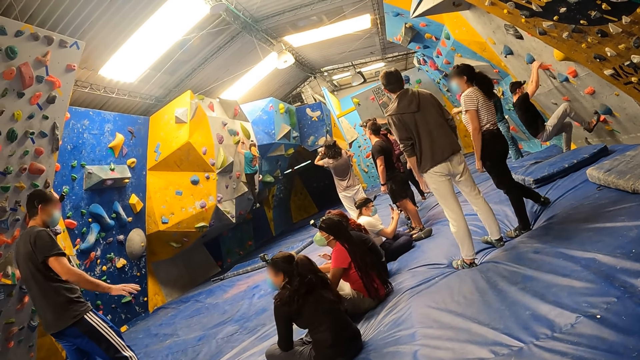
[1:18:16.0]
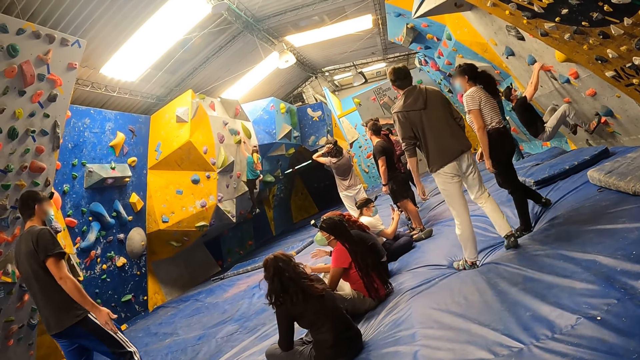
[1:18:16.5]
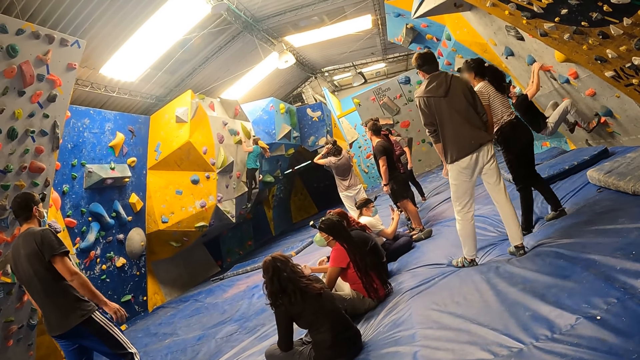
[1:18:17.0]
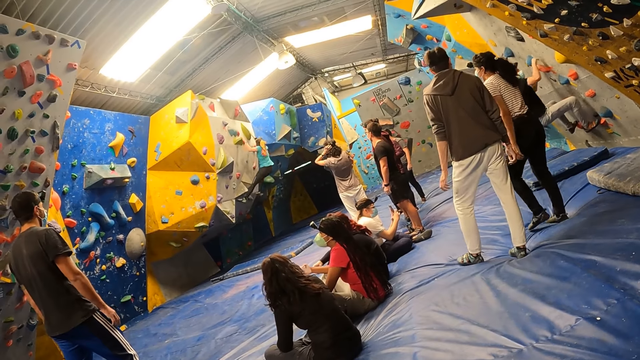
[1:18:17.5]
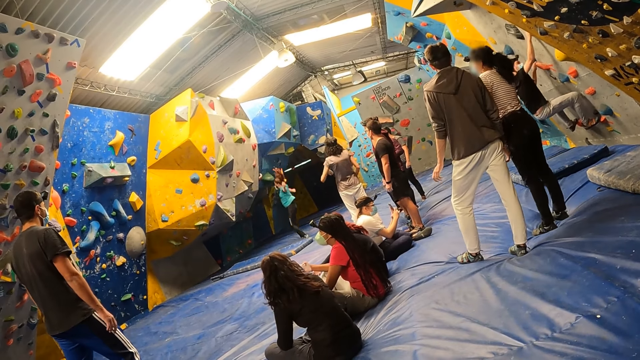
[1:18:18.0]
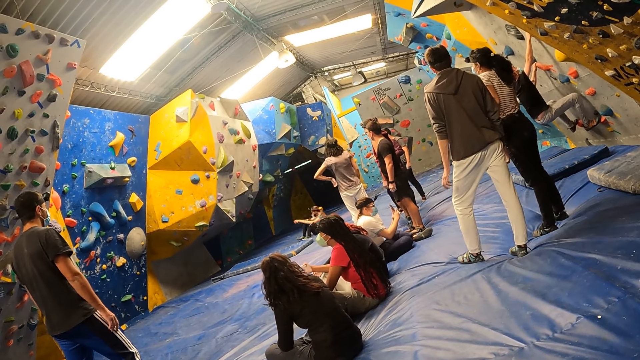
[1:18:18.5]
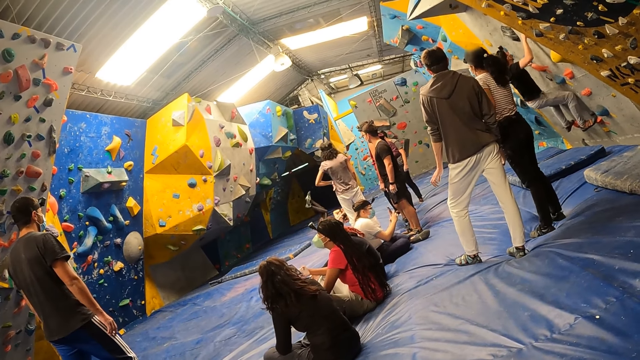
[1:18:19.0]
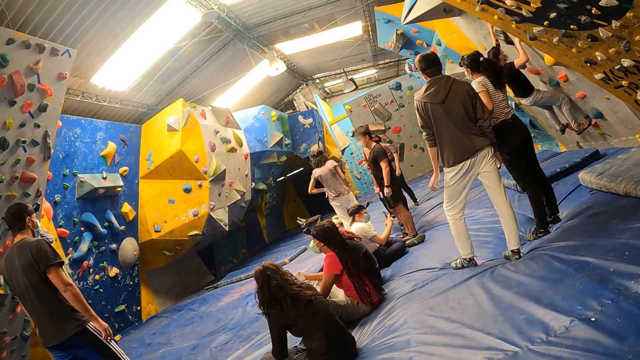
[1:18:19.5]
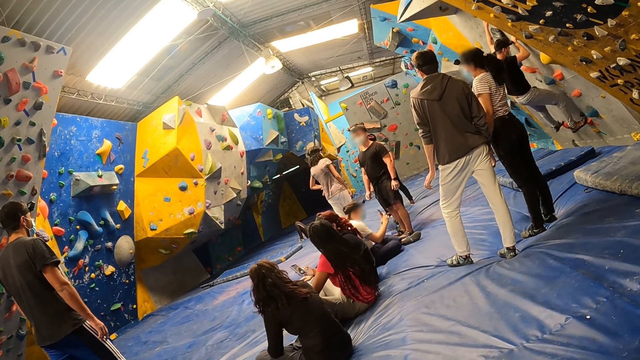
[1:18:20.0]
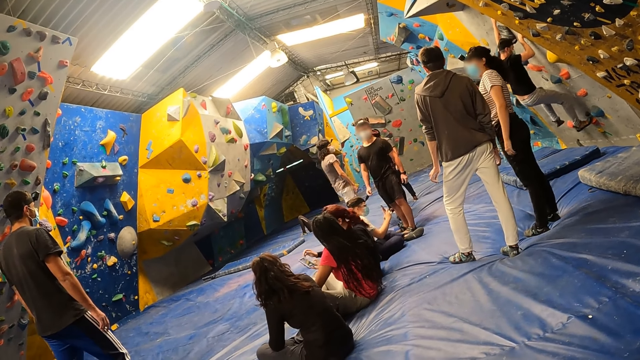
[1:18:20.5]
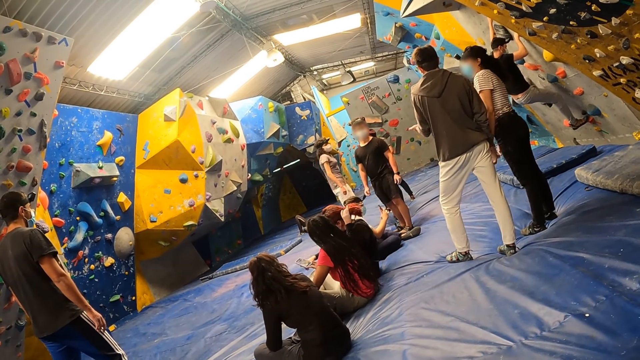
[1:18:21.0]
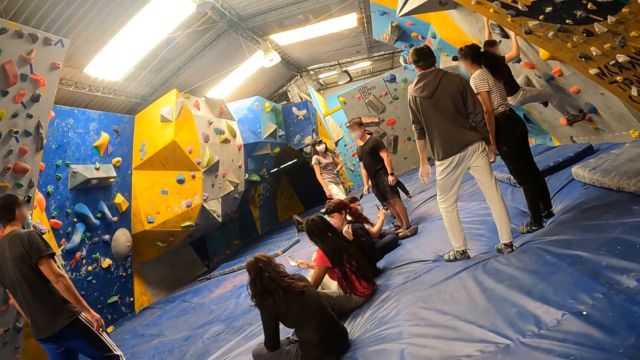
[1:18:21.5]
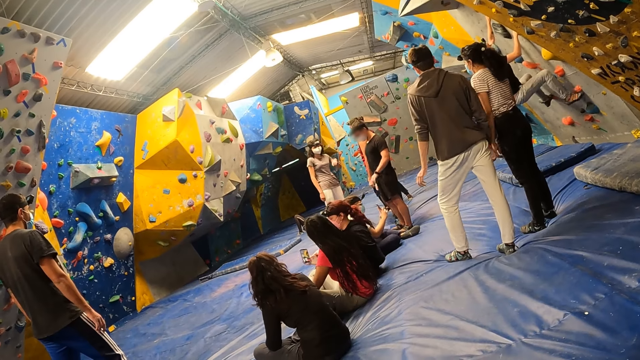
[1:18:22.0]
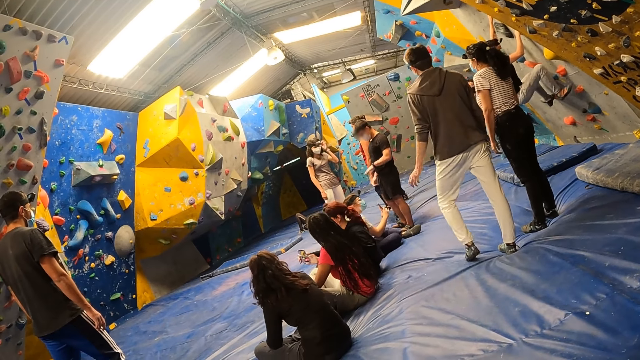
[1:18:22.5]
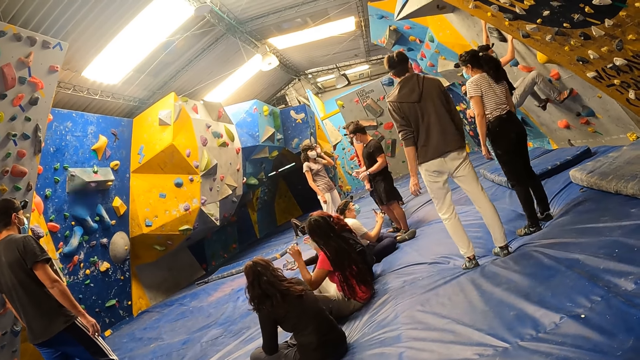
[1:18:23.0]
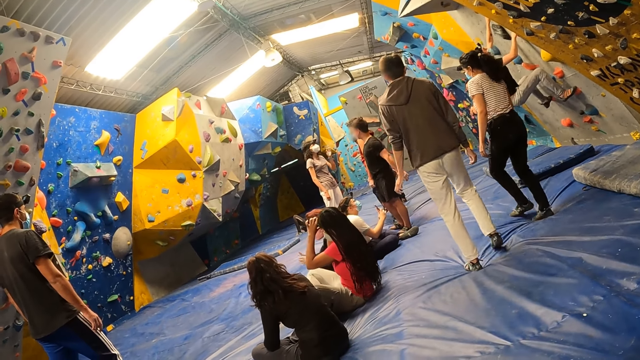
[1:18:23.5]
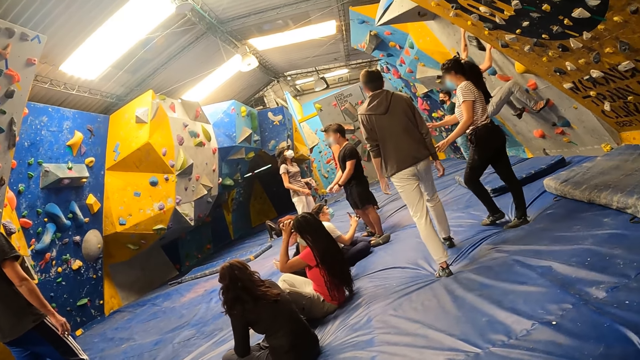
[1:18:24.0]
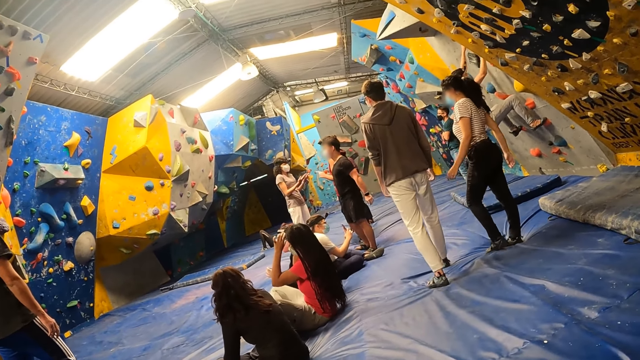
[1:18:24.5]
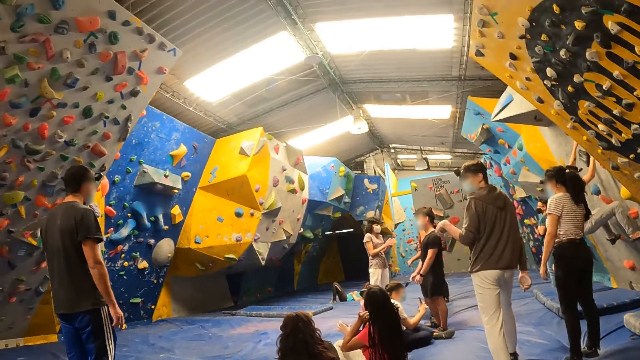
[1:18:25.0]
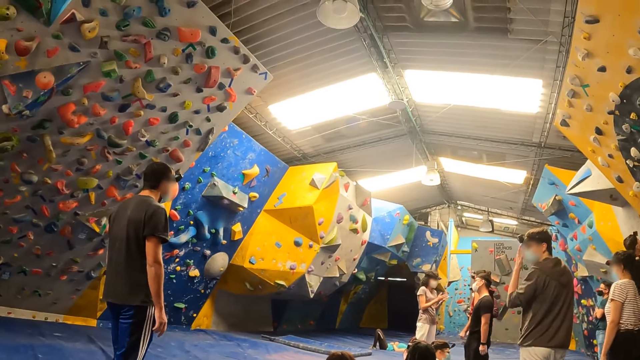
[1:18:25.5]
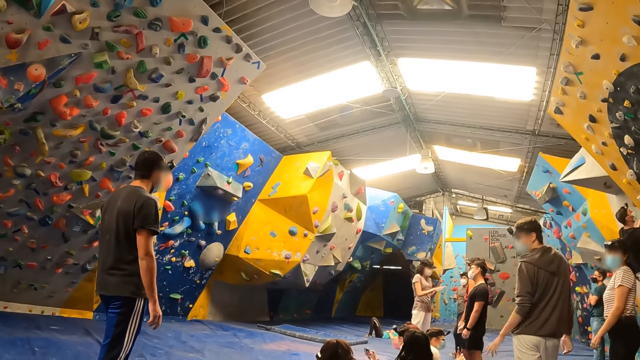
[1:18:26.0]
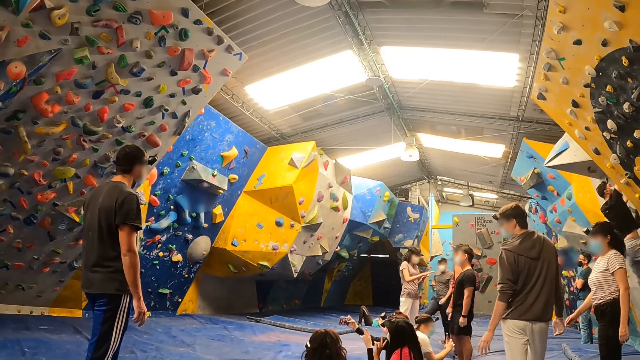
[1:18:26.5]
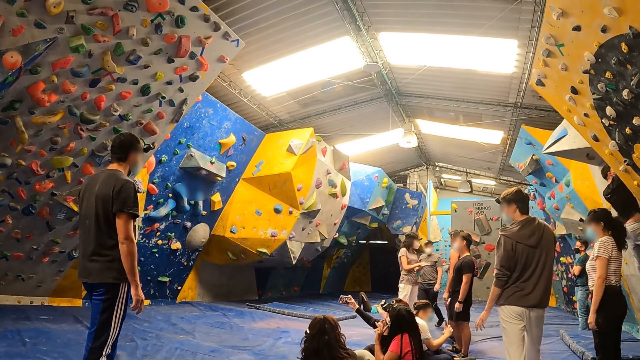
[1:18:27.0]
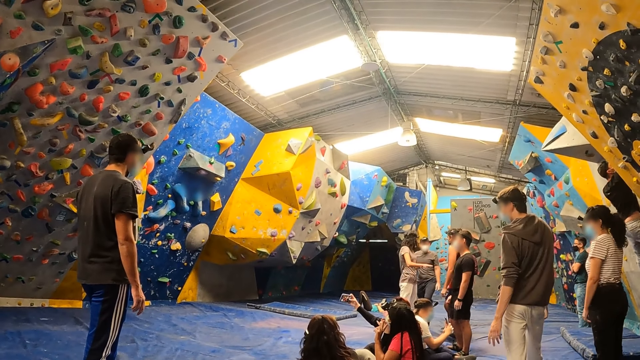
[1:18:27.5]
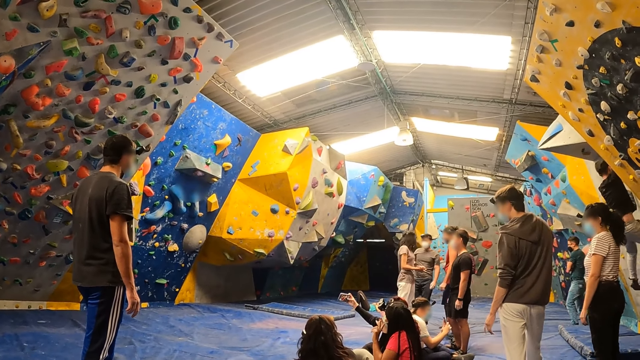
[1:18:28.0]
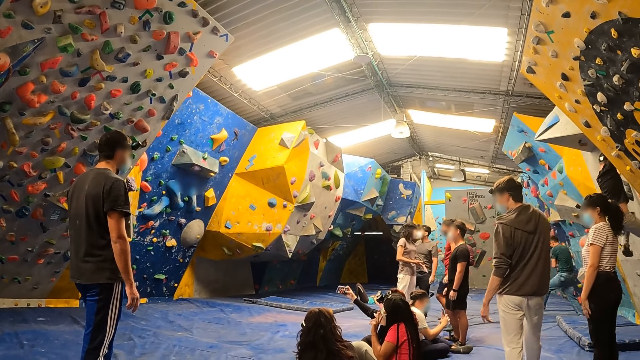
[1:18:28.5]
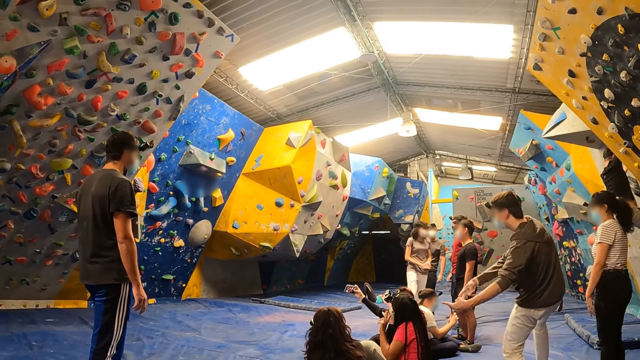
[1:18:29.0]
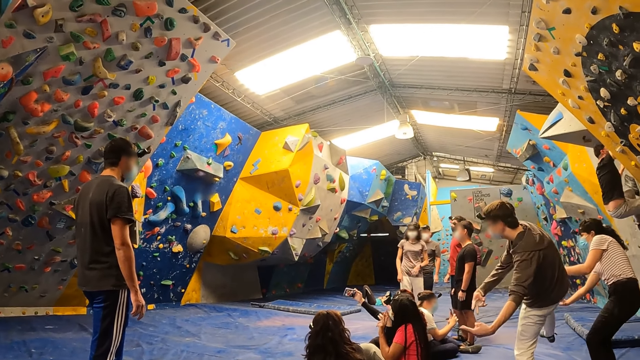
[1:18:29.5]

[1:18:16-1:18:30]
The camera wearer looks around. They look on how the activity is going on.

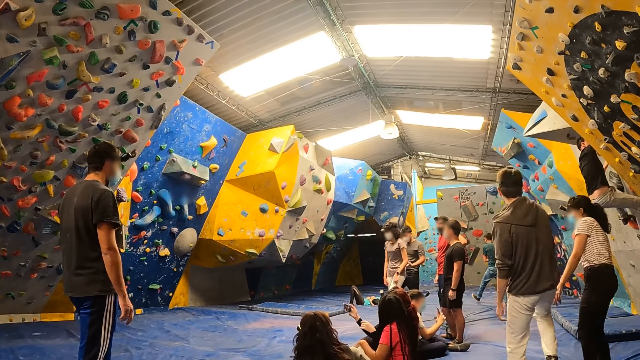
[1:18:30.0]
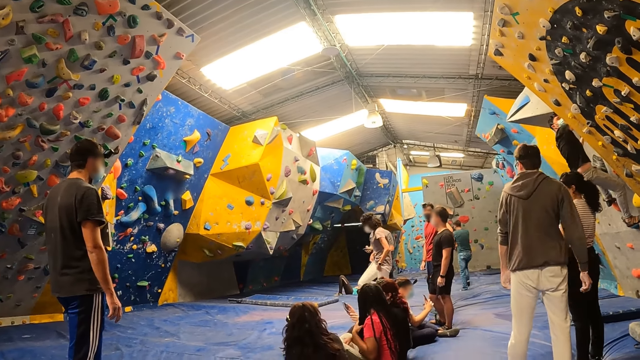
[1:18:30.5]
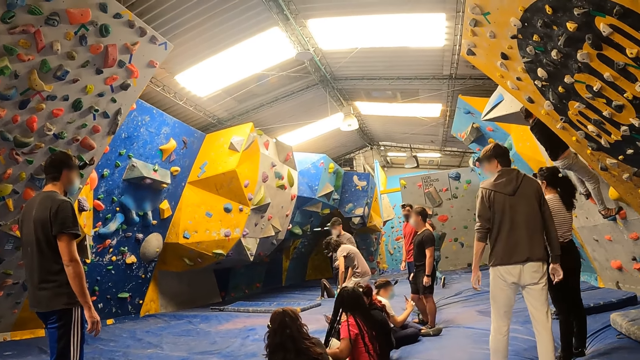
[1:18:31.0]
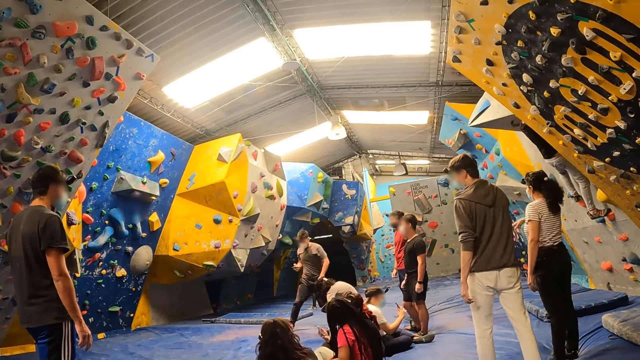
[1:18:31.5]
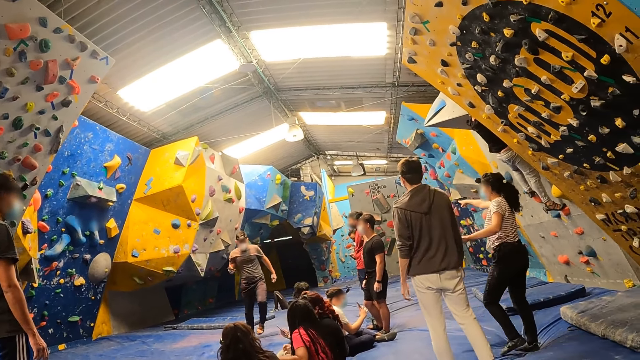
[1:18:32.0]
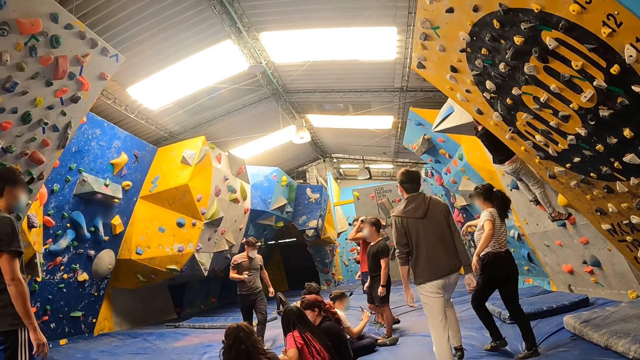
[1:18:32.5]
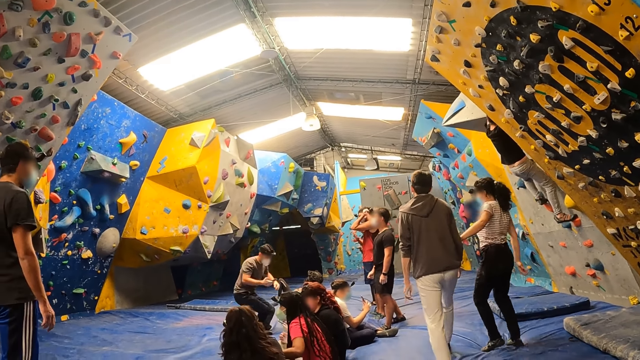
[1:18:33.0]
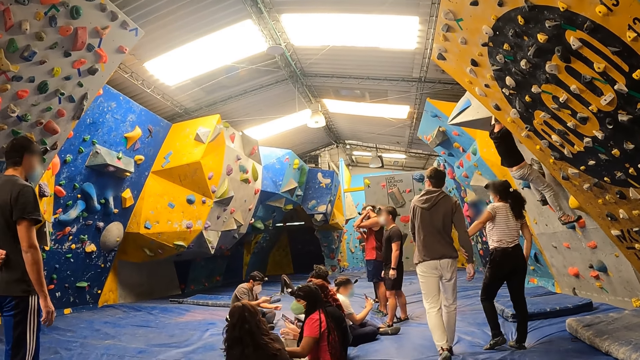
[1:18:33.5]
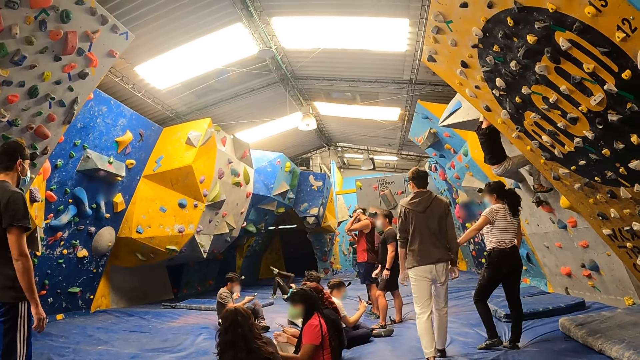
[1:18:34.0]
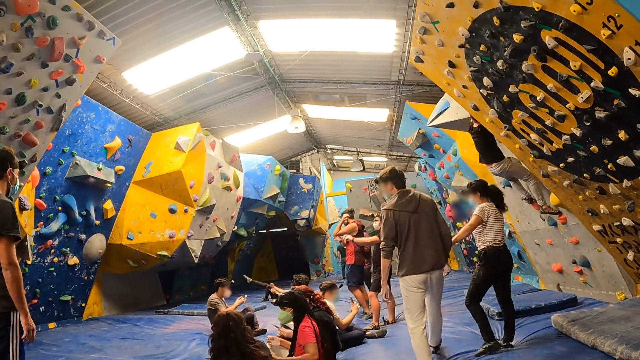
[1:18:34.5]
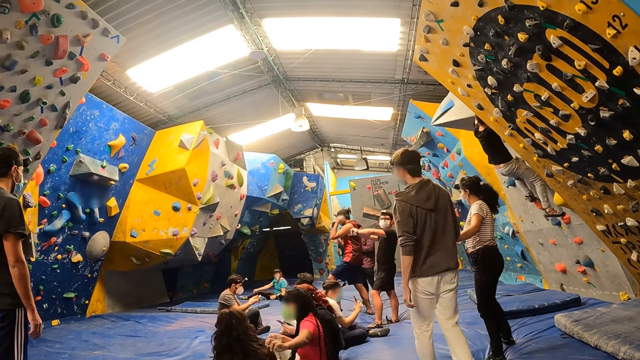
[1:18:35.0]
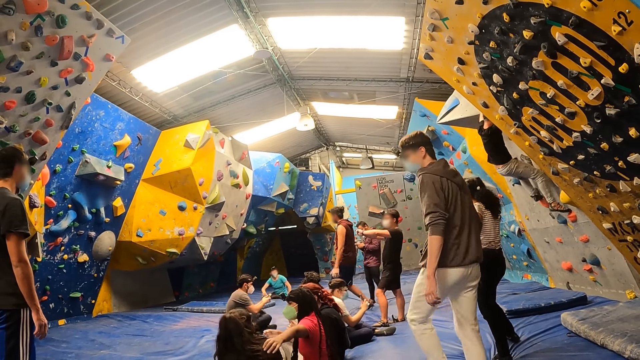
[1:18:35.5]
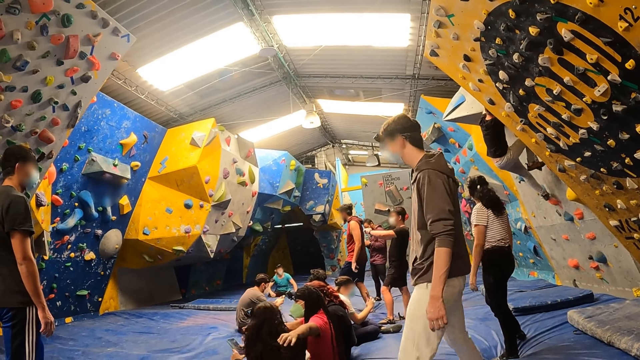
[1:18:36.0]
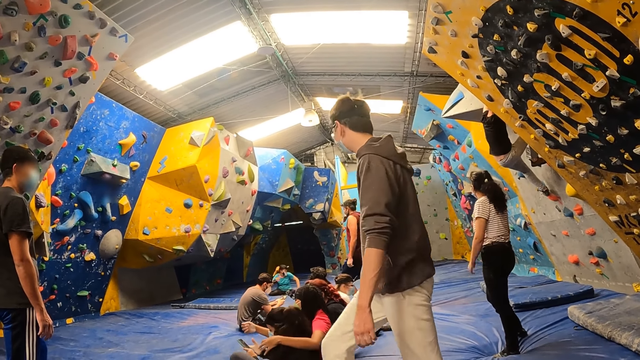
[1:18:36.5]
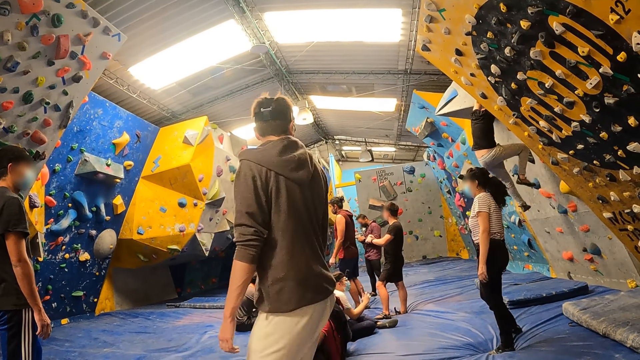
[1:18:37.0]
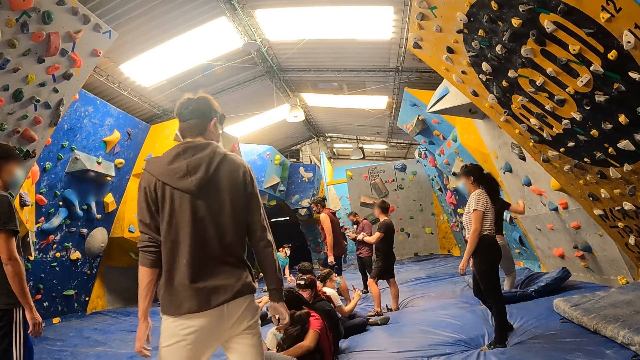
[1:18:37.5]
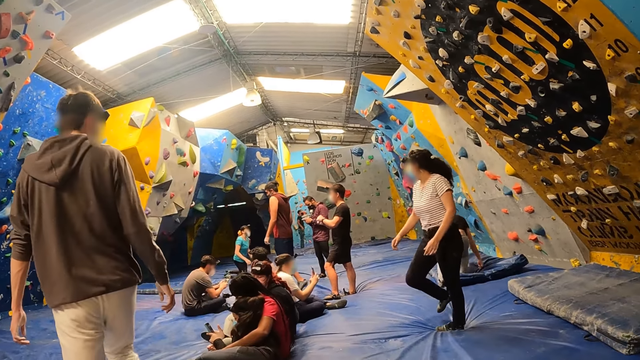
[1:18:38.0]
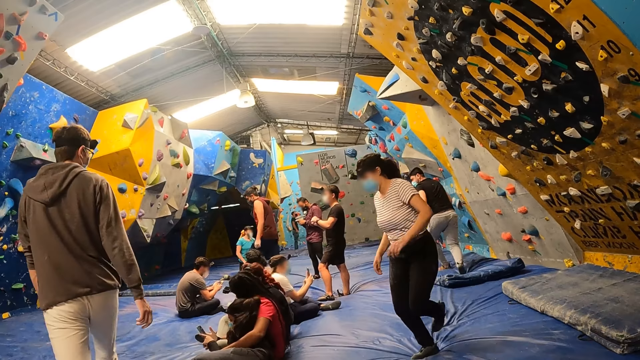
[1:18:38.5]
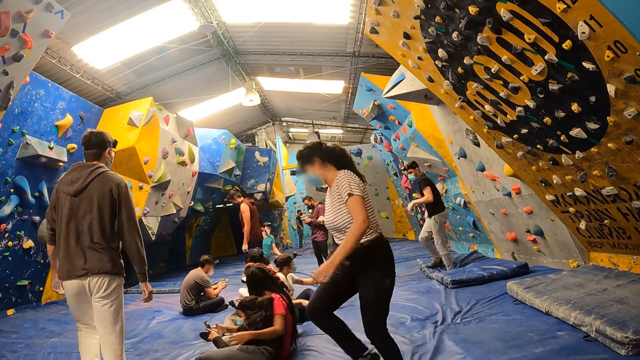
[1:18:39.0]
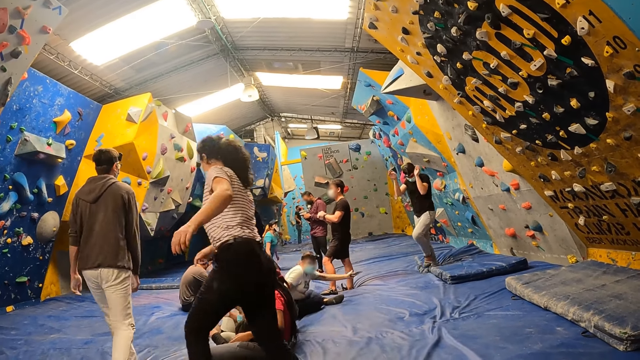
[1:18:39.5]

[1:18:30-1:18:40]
The camera wearer looks around.
